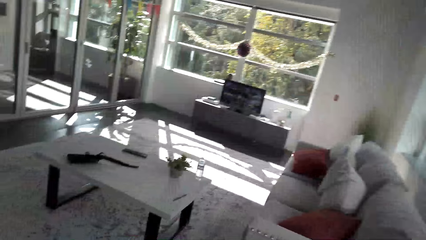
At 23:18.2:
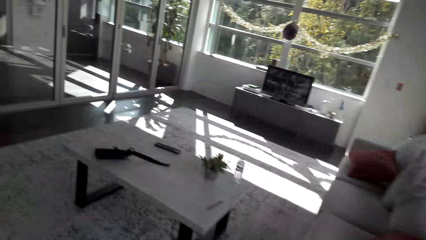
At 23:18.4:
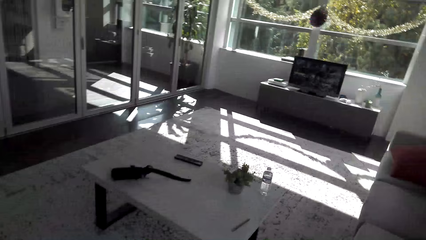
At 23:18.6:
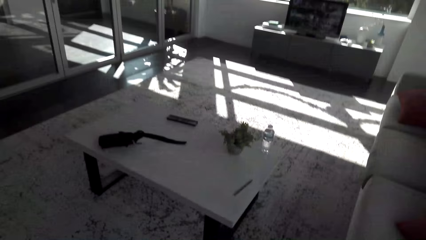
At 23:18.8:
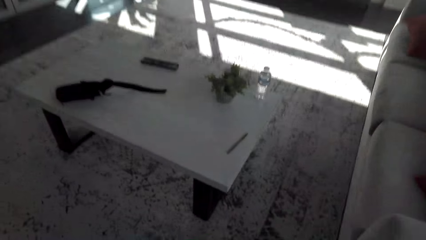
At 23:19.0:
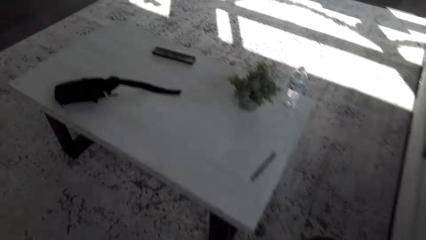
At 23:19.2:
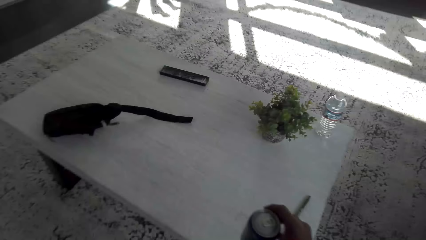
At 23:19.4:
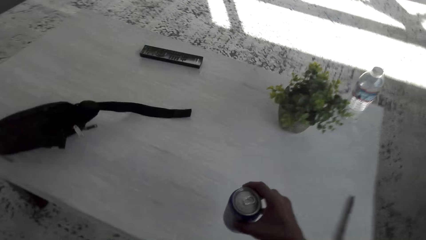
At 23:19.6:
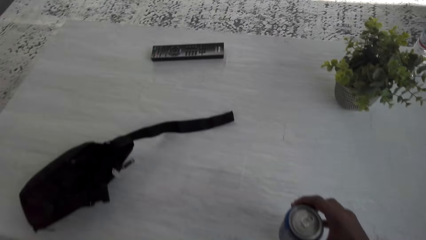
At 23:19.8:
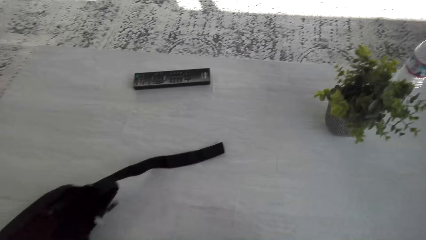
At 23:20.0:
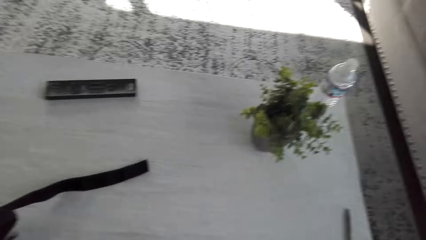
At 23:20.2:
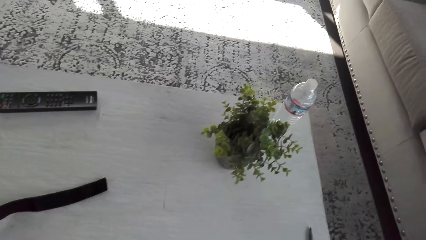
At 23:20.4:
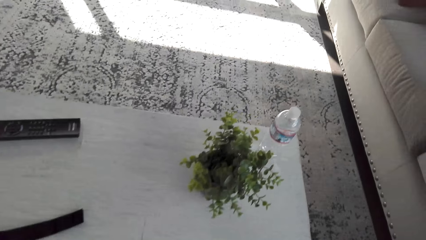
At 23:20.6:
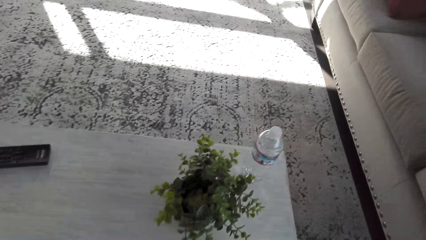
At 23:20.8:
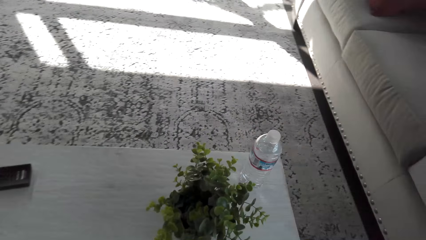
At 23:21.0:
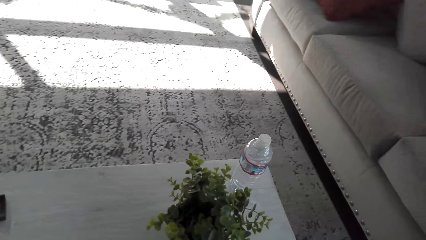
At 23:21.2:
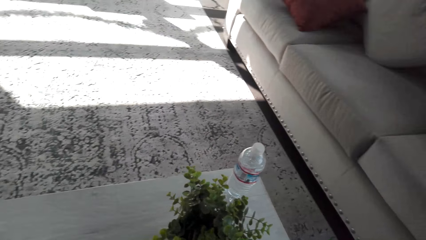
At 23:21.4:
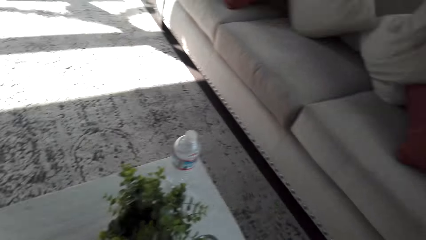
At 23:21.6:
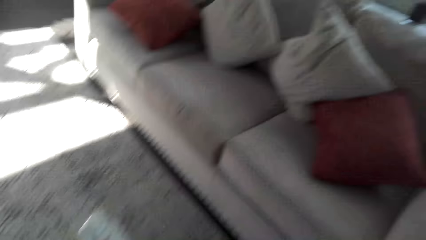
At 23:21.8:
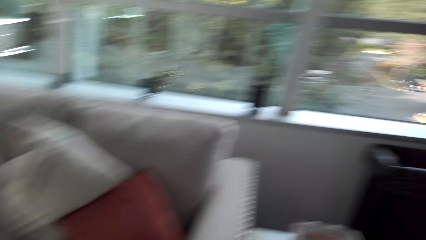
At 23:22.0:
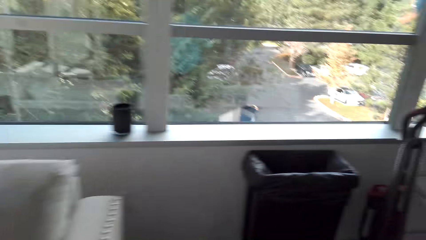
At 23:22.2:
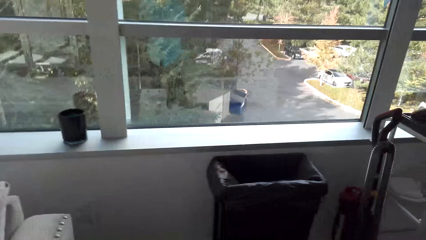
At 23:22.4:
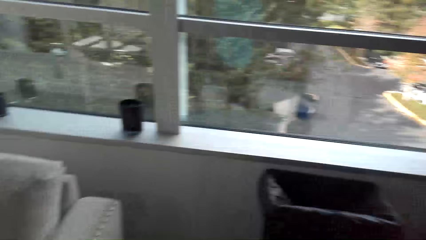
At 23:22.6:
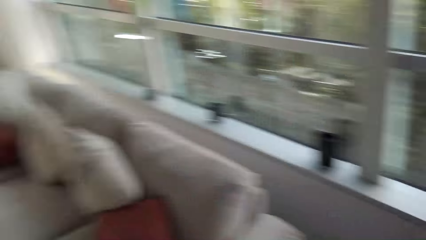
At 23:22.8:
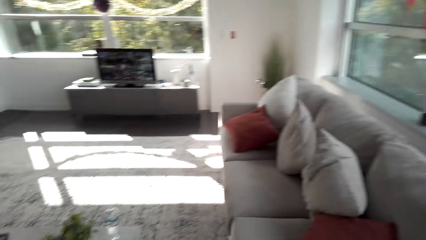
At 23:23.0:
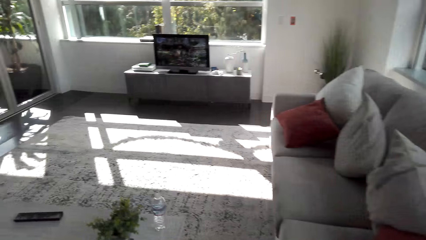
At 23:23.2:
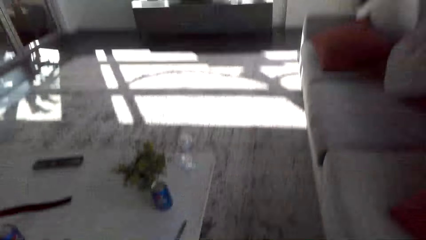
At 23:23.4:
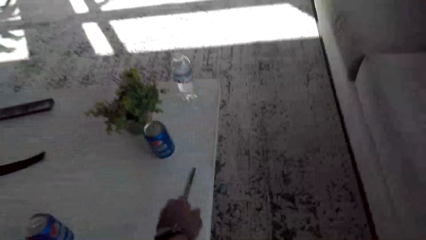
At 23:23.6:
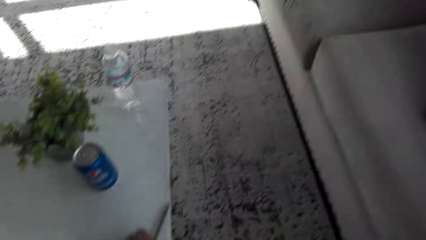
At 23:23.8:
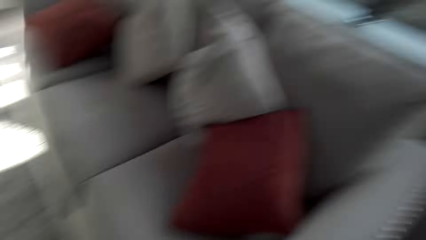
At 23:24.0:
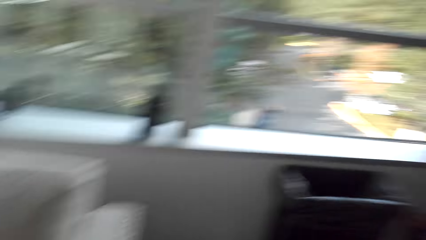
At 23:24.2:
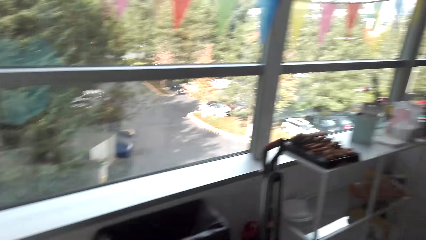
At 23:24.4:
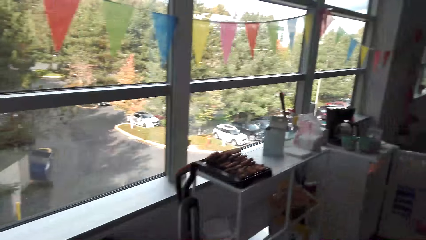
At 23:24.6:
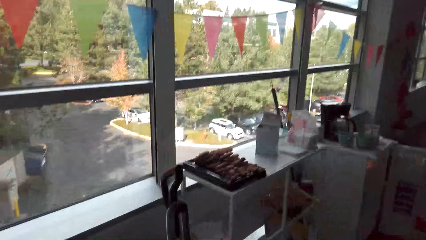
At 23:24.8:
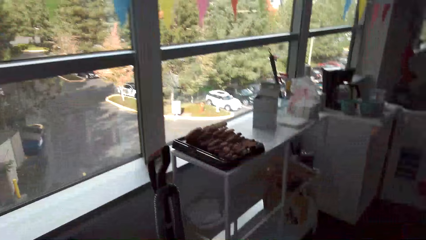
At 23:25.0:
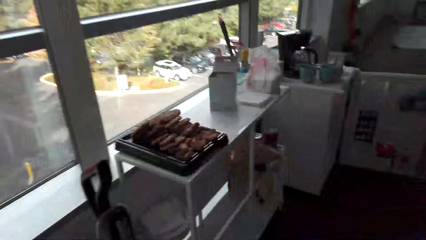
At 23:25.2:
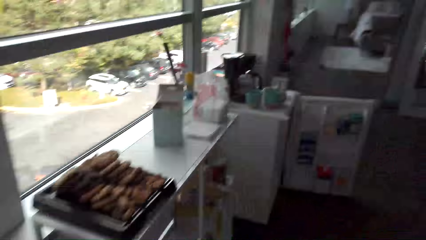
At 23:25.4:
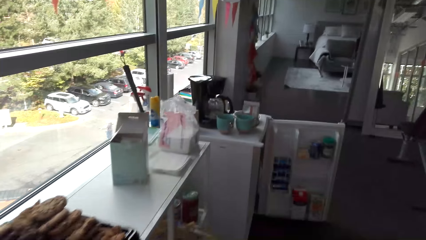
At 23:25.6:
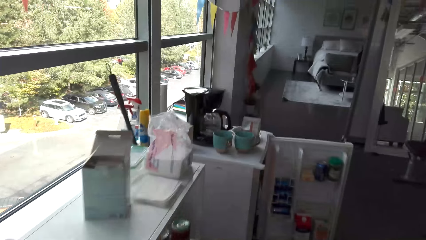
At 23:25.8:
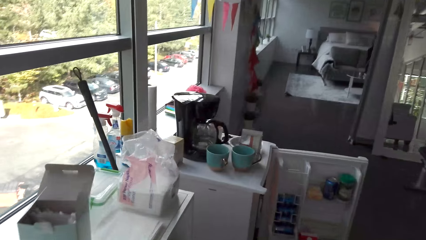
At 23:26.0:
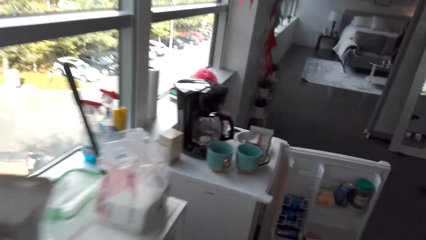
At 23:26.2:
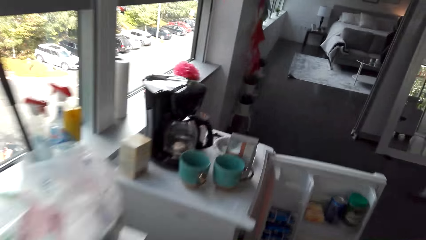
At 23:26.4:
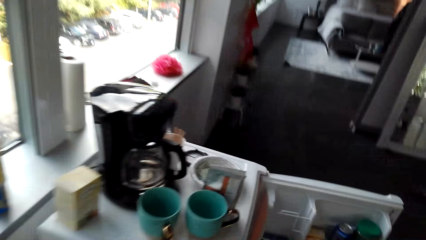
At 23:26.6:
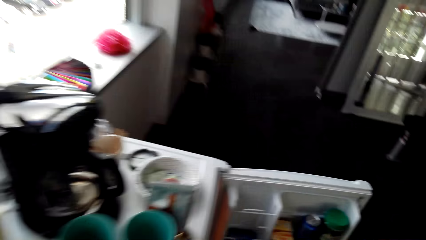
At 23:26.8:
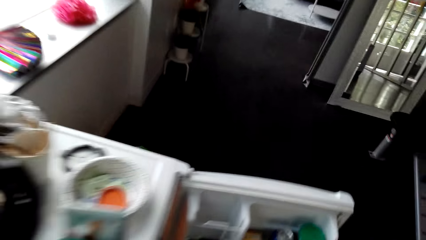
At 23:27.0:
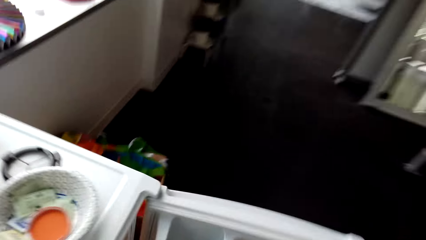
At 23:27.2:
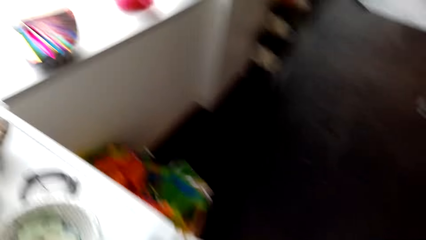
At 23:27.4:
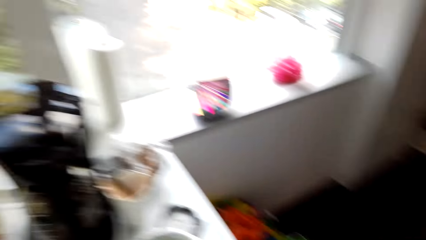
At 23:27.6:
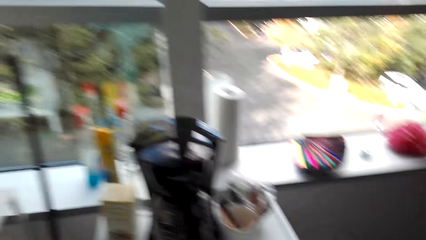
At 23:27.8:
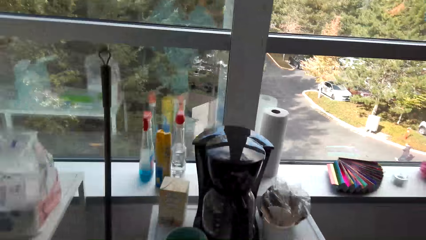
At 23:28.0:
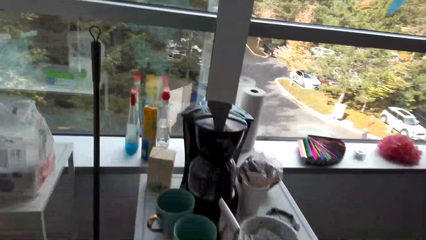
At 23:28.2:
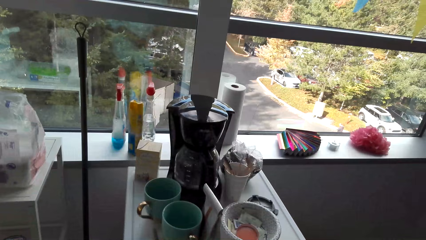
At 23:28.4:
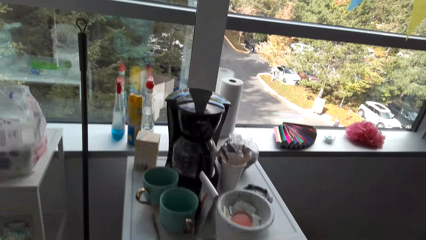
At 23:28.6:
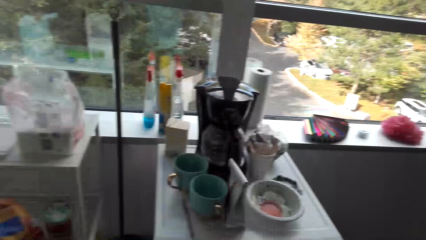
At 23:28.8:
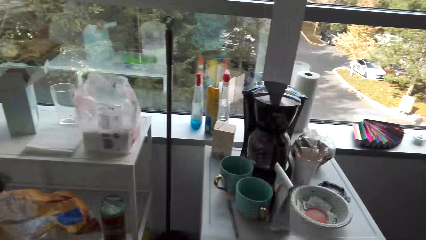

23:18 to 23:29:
The camera wearer walks around. They put the drink on the table. They walk around.

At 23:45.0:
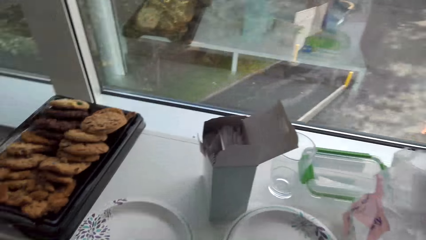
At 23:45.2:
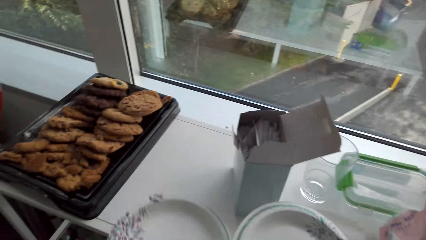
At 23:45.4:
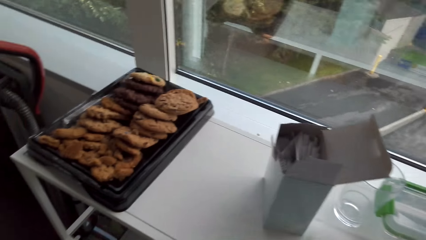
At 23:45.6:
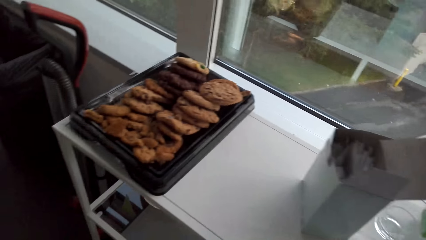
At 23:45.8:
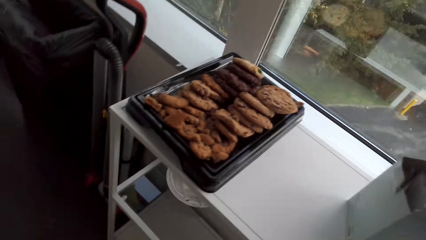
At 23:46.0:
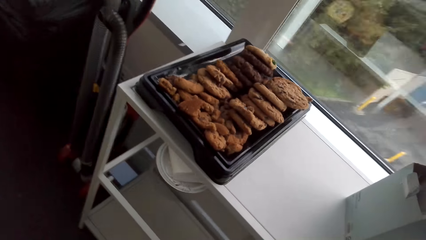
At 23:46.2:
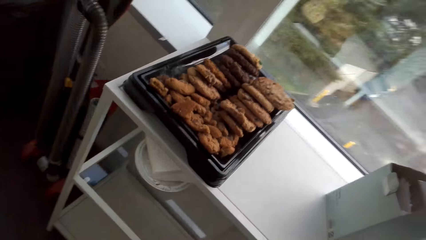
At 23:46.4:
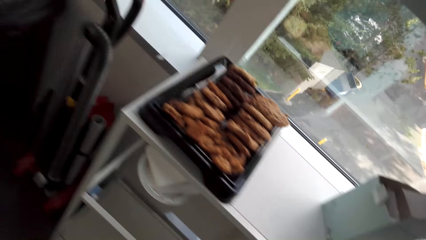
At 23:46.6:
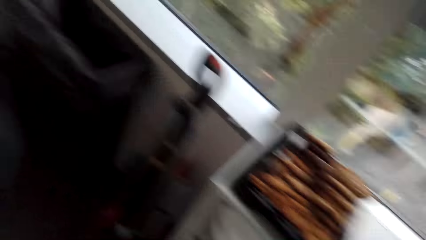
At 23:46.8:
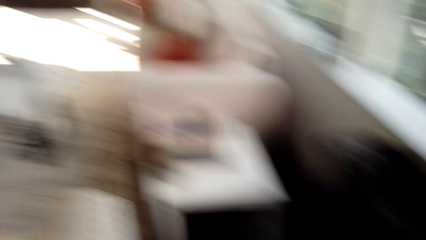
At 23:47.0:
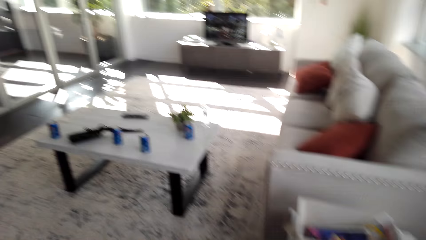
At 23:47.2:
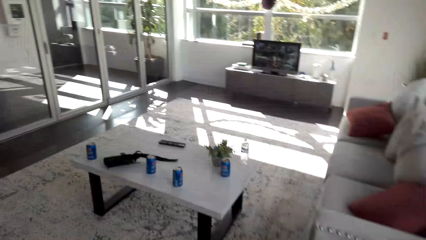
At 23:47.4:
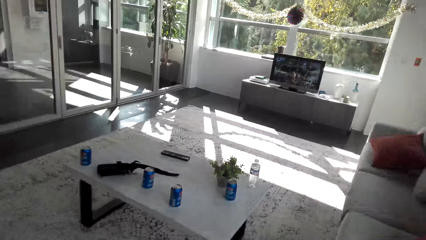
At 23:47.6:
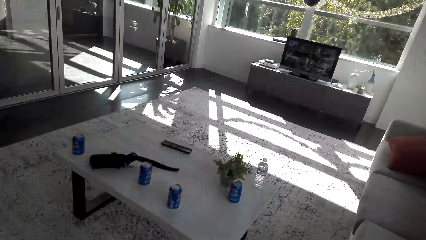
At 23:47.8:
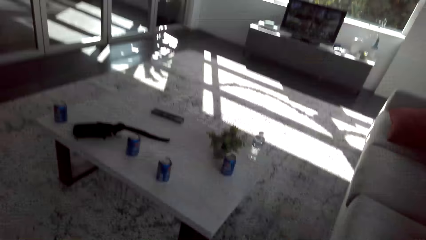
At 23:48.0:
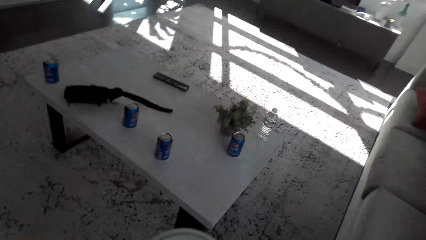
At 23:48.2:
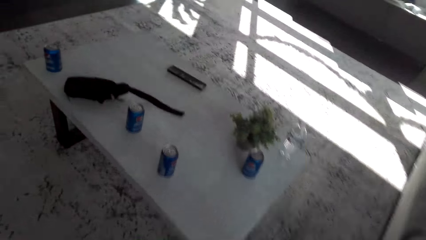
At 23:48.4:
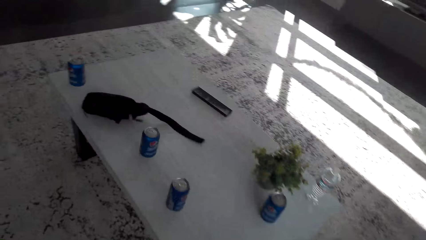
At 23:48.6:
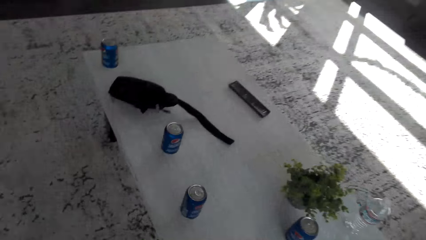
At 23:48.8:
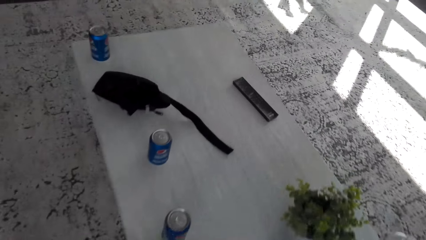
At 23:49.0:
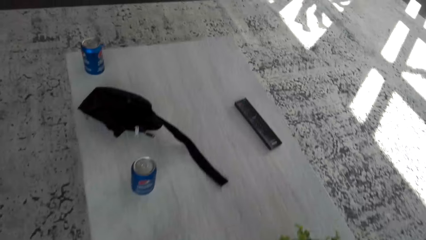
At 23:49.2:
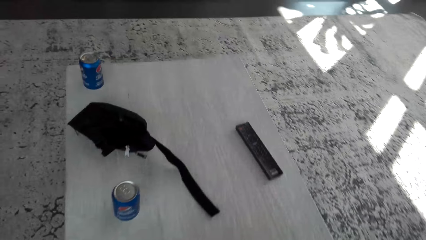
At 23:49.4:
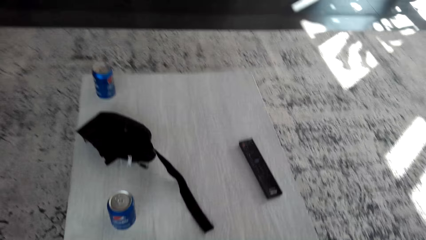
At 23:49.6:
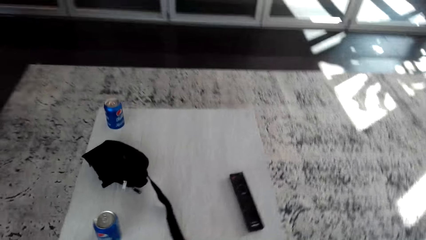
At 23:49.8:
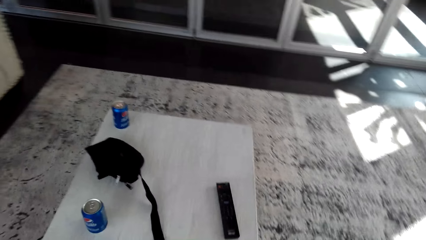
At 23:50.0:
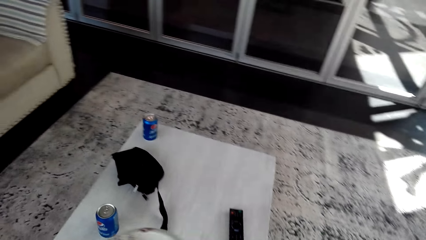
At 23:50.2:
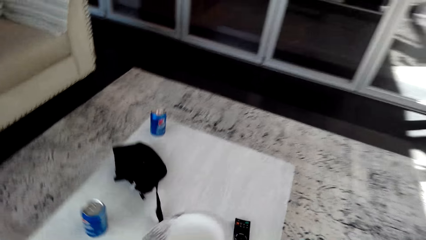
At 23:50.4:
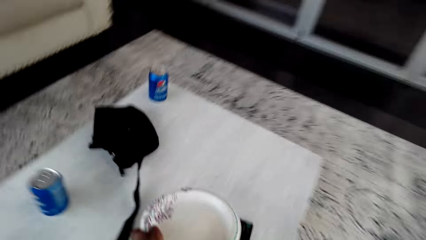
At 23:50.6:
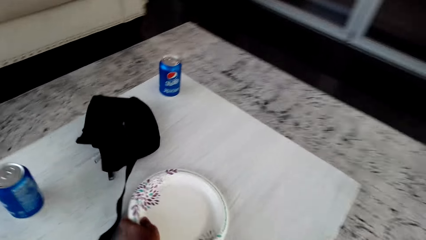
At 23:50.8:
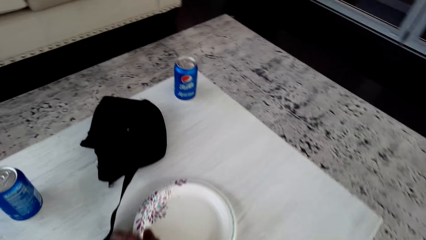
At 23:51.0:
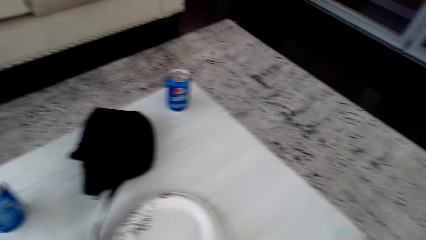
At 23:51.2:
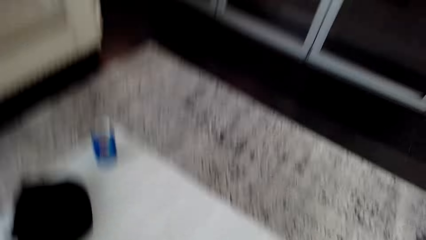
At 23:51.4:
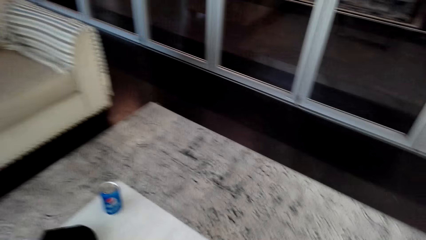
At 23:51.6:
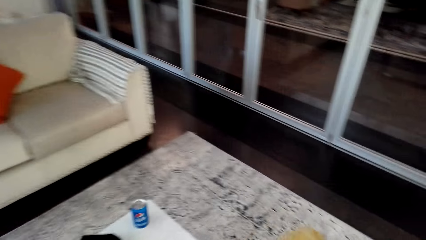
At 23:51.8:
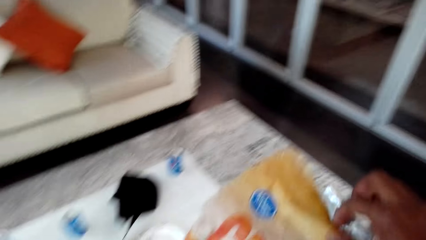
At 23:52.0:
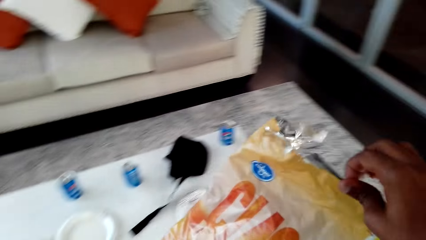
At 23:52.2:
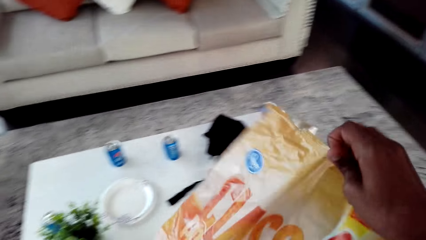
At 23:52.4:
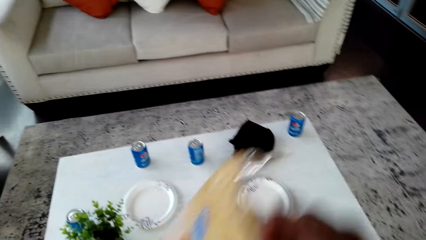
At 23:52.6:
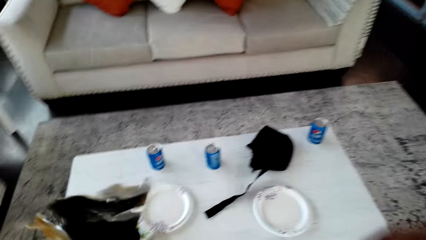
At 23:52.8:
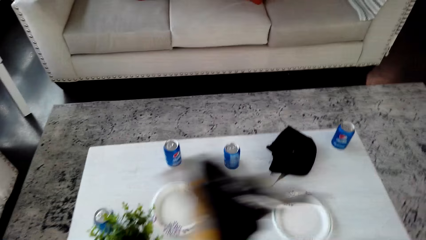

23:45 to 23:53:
The camera wearer picks up plates. They walk around. They put the plate on the table.
